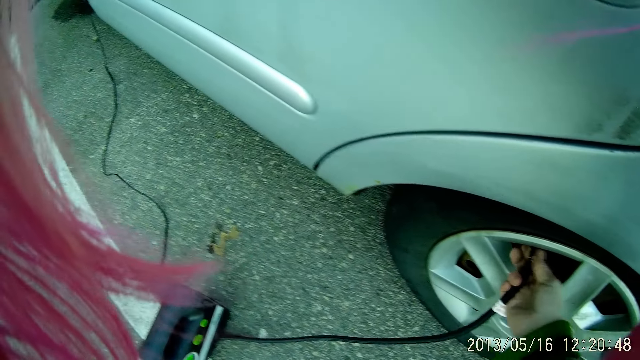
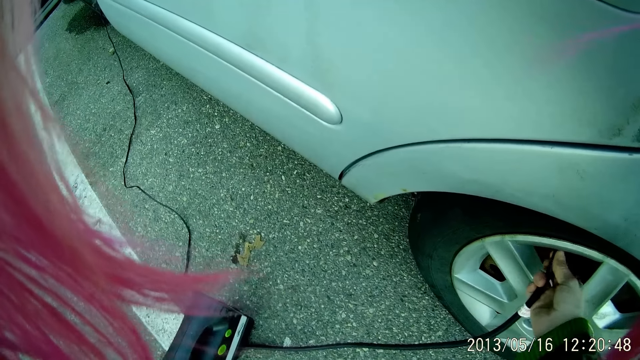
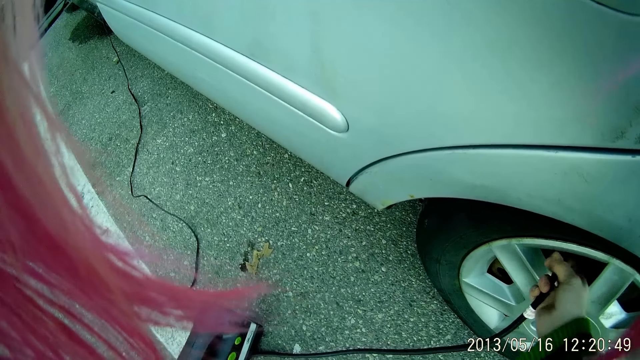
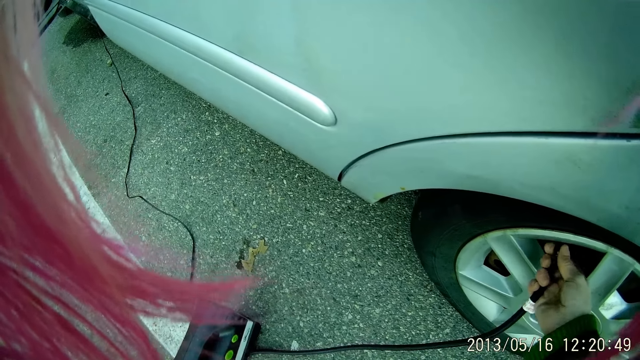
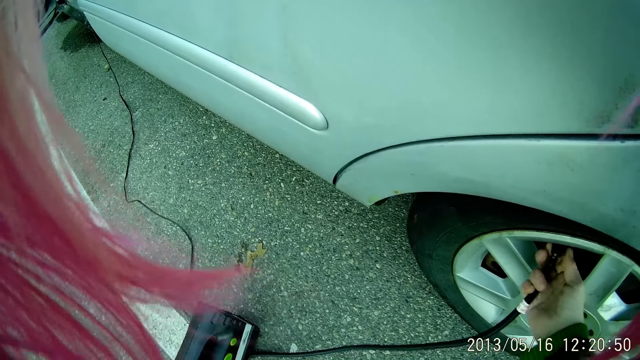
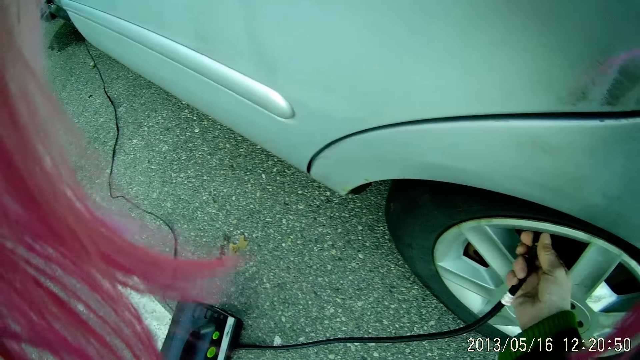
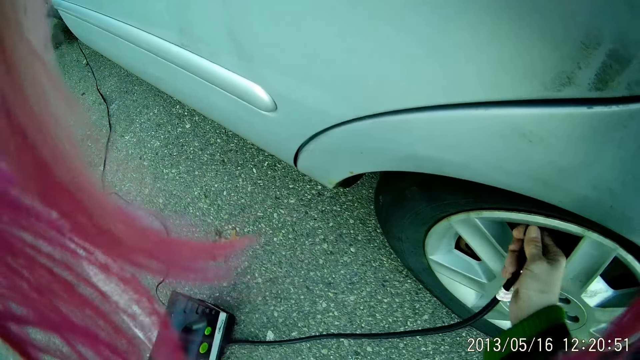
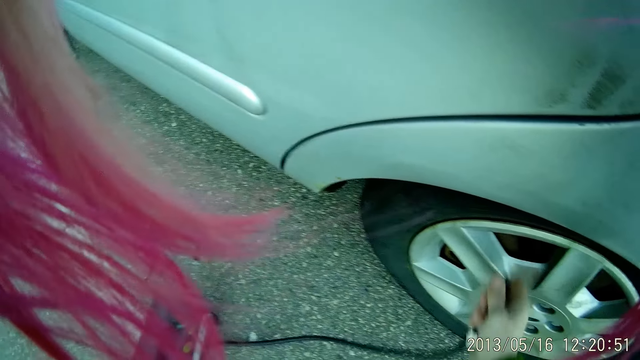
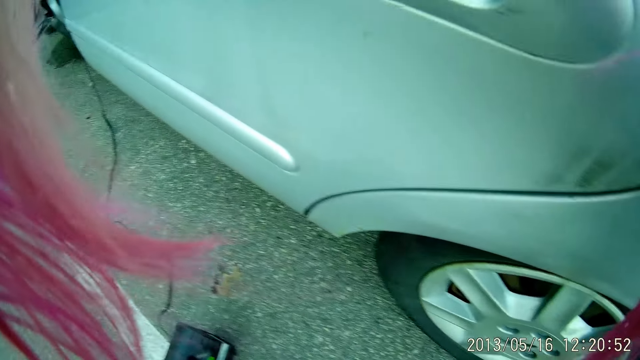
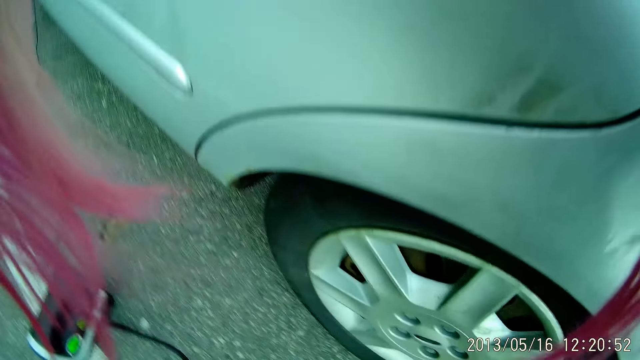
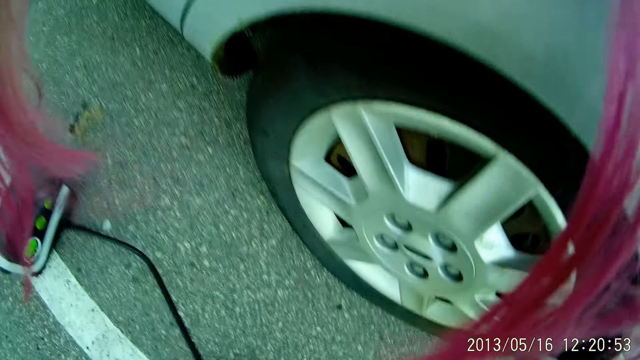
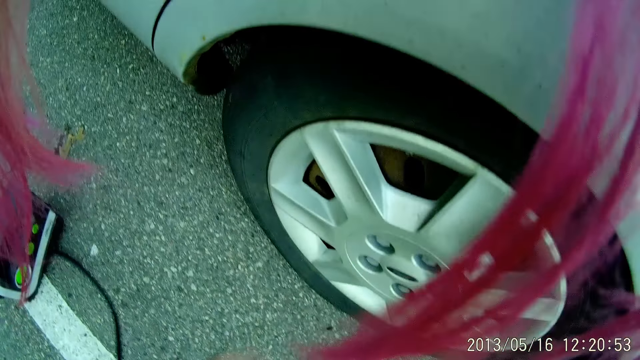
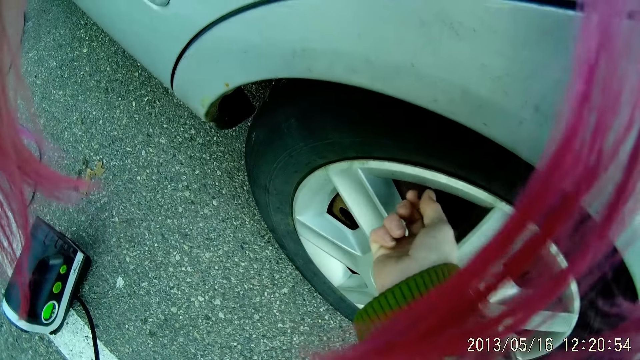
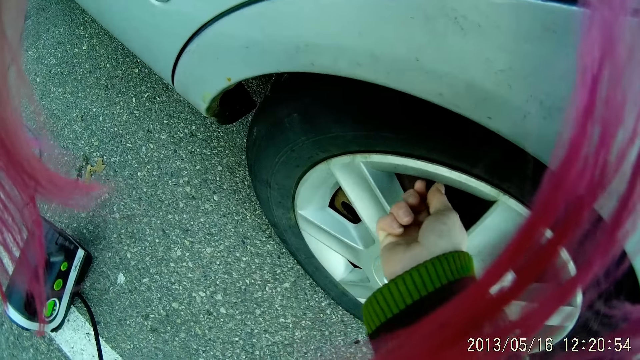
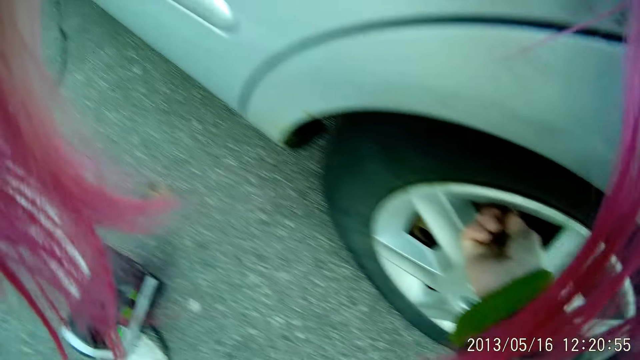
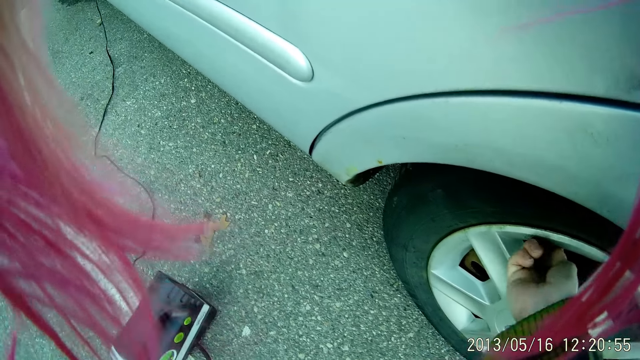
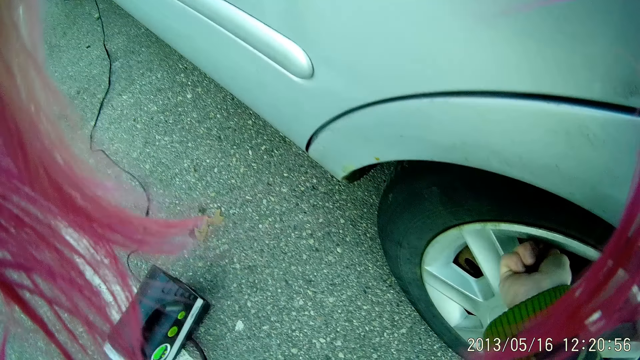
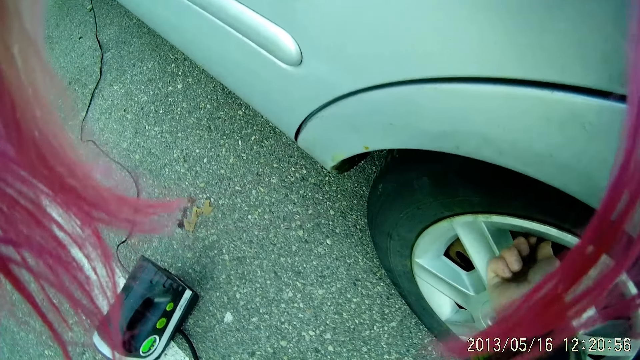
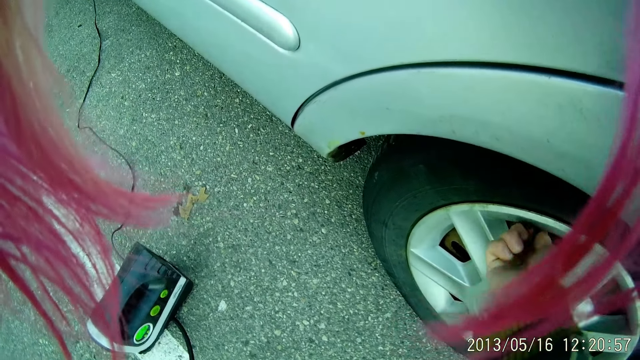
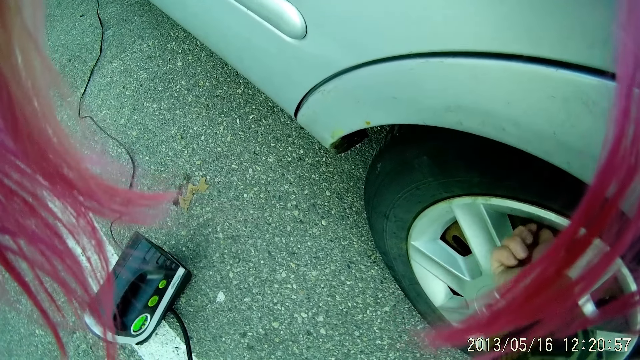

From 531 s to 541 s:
The camera wearer looks around. She screws the tyre valve cap to the tyre valve with her right hand. She closes the tire tube.

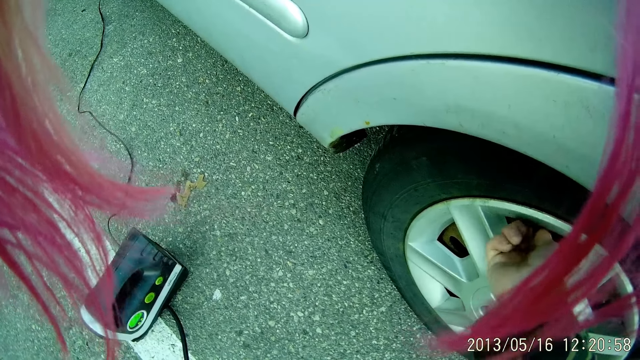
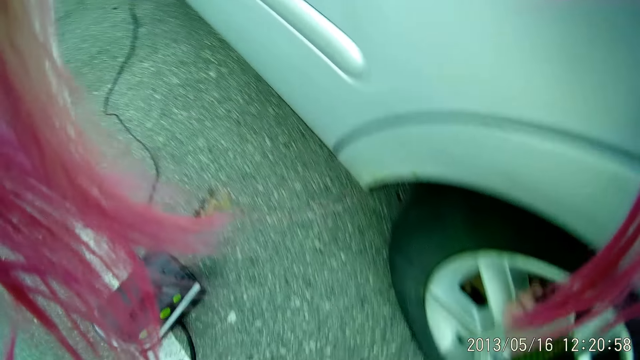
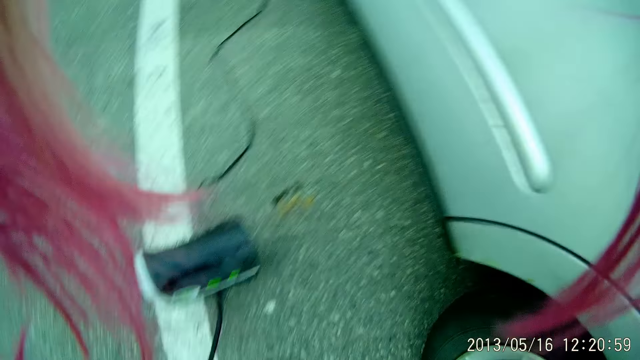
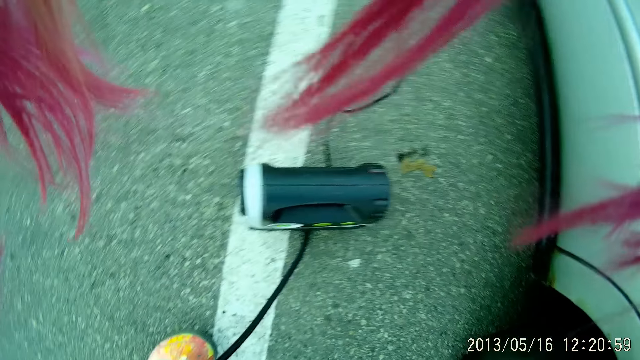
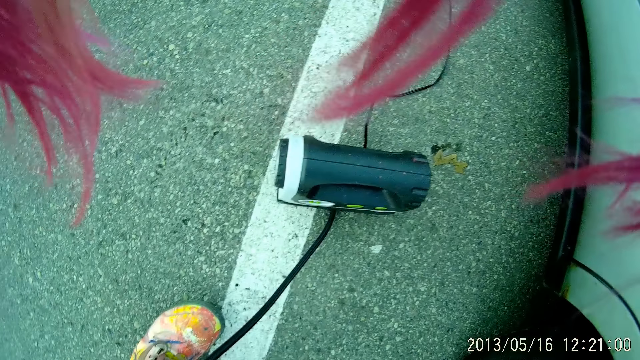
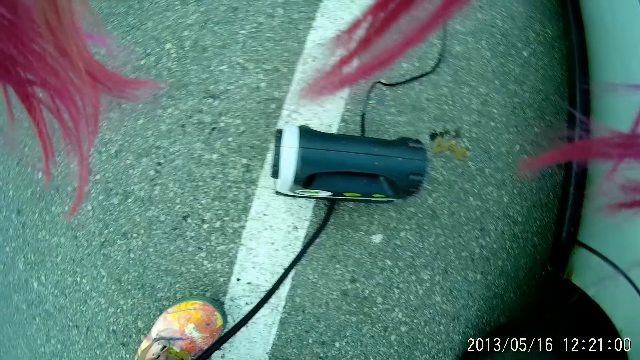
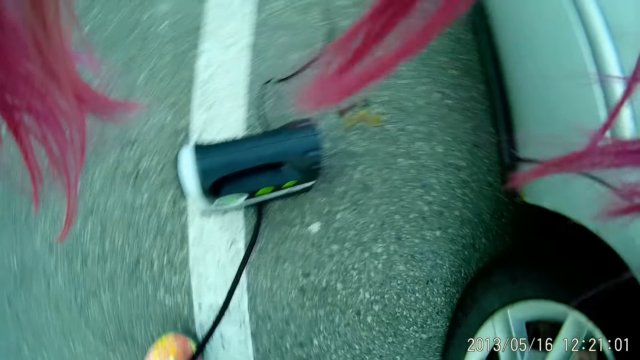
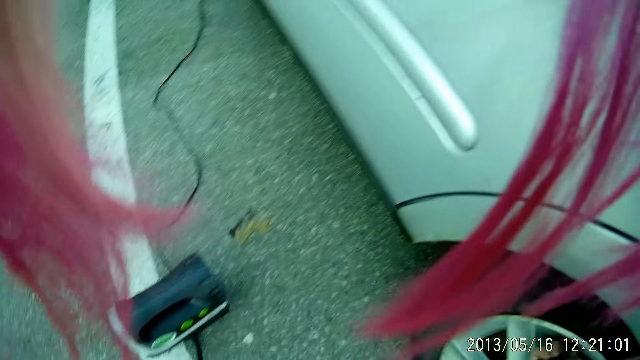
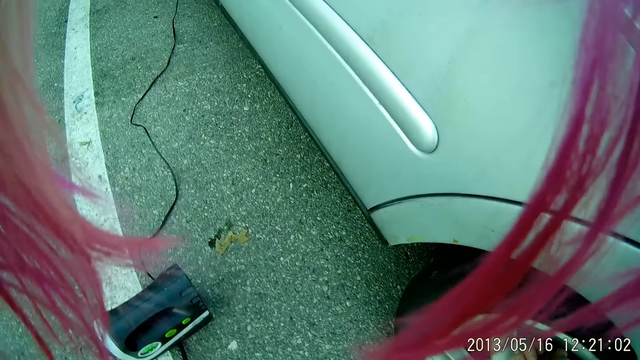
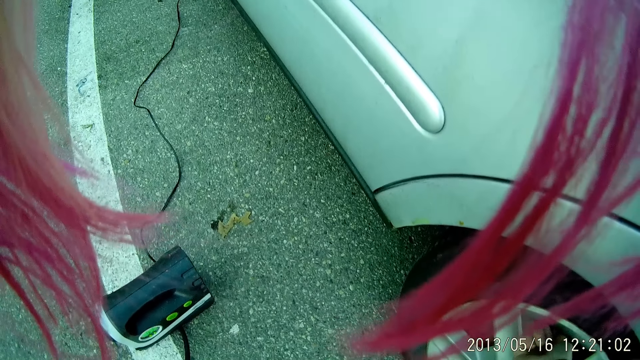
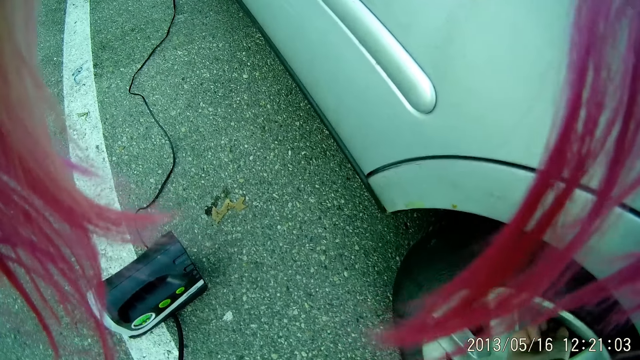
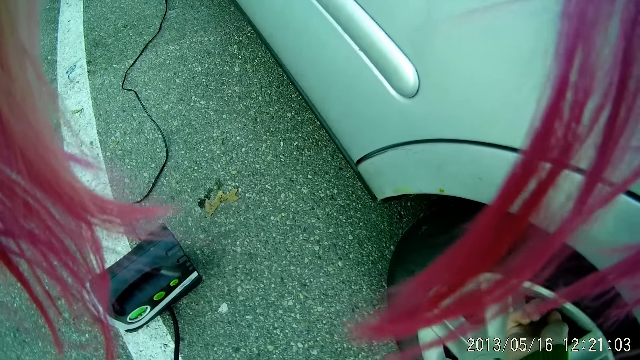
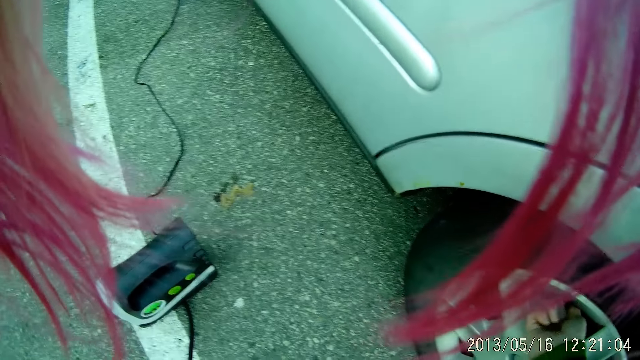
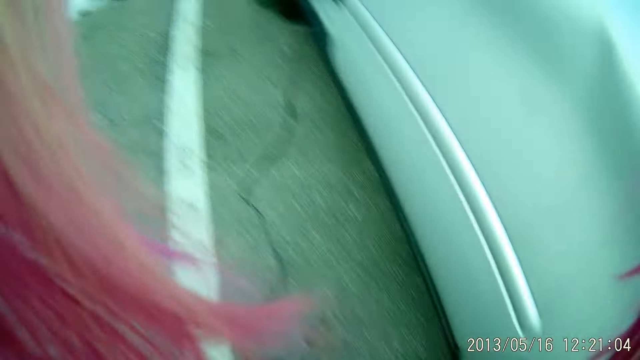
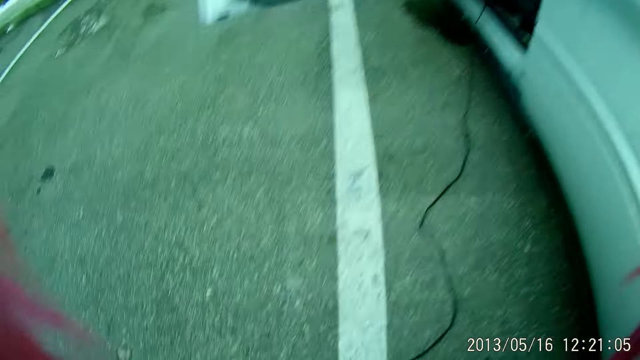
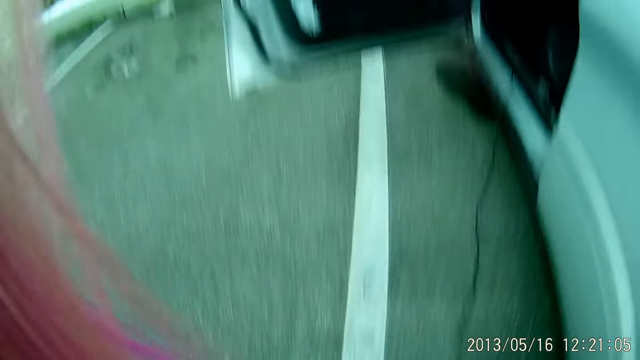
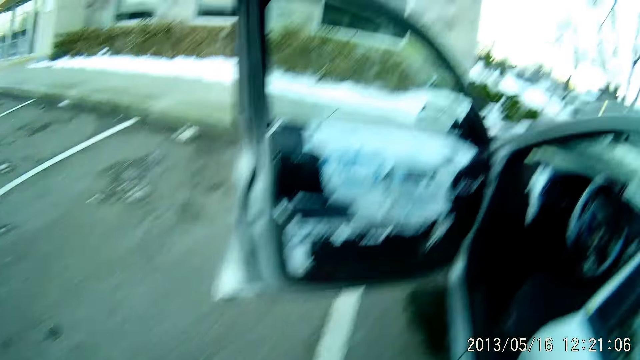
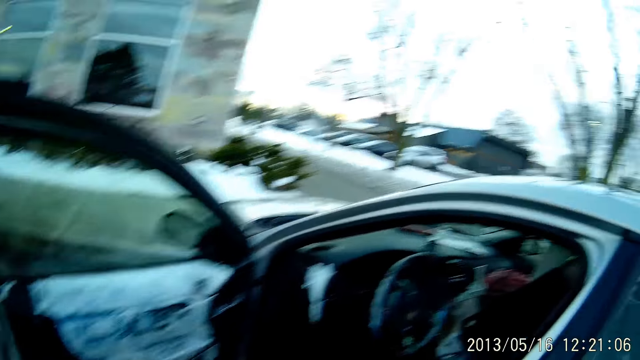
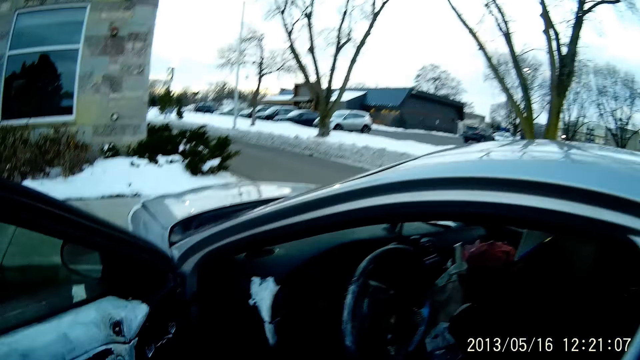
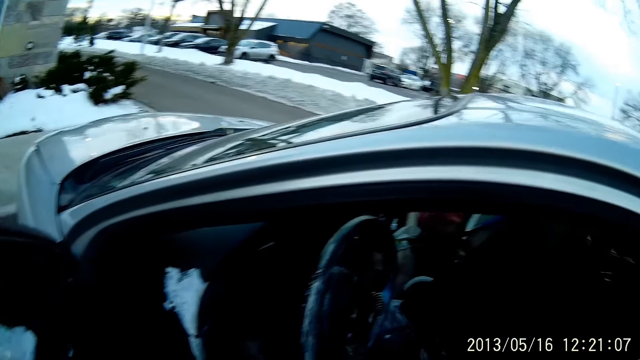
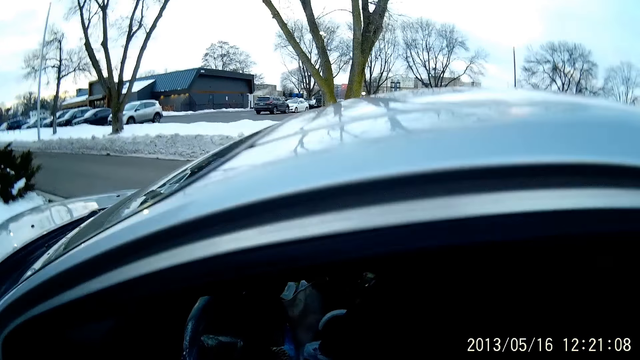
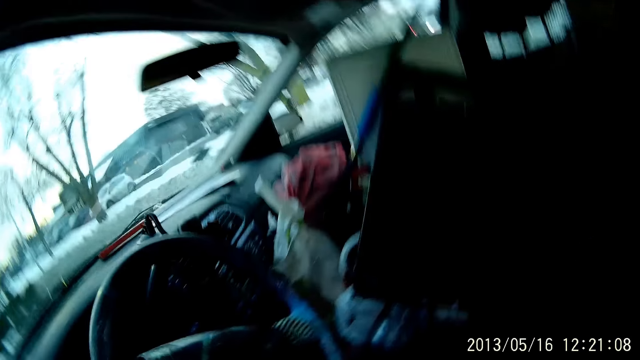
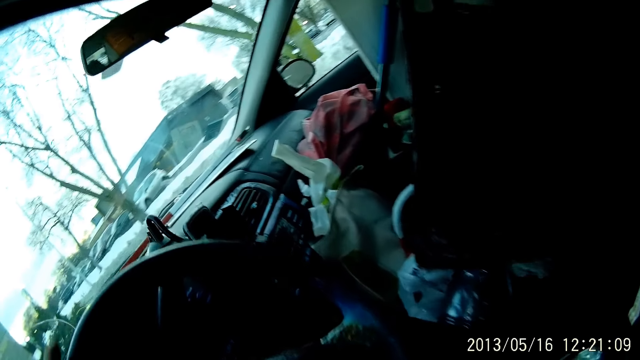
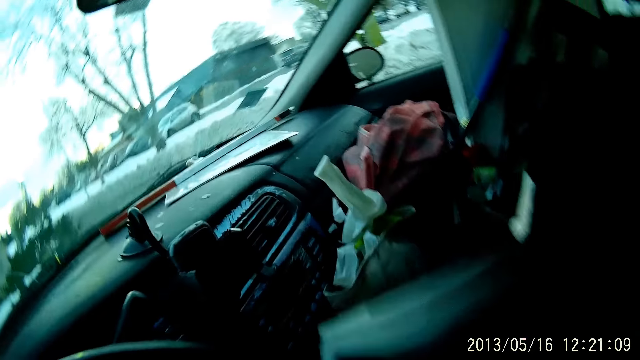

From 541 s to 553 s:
The camera wearer looks around. She walks towards the front seat of the car. She places her left hand on the steering of the car. She enters inside the car.
